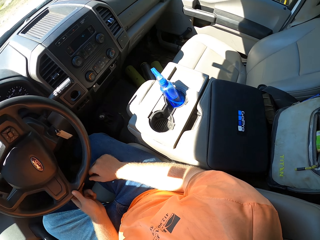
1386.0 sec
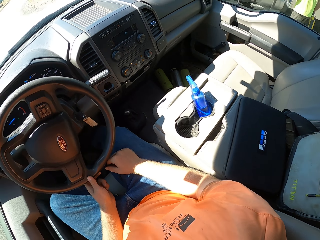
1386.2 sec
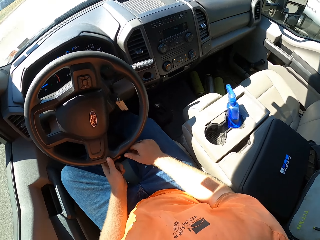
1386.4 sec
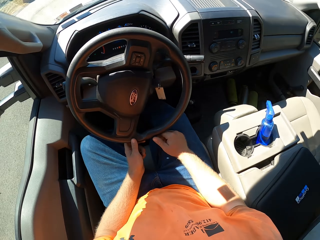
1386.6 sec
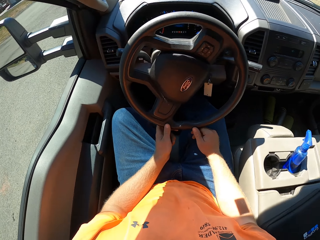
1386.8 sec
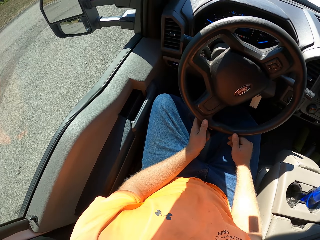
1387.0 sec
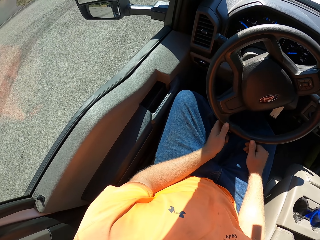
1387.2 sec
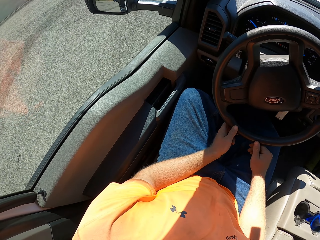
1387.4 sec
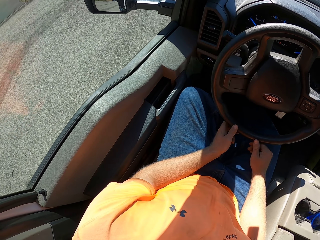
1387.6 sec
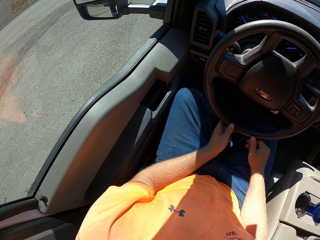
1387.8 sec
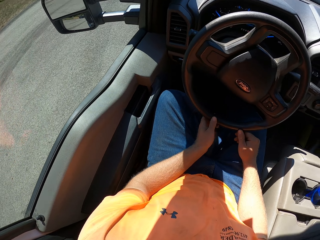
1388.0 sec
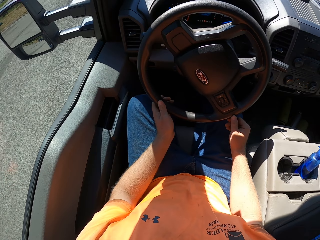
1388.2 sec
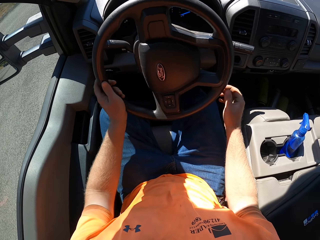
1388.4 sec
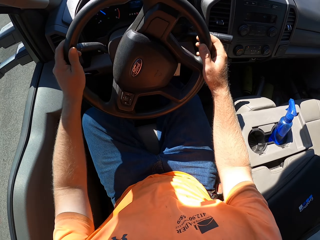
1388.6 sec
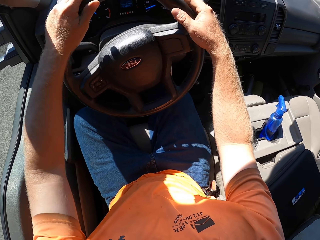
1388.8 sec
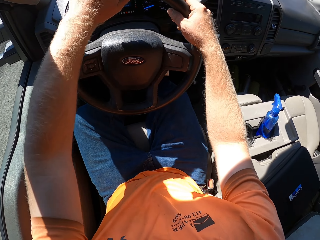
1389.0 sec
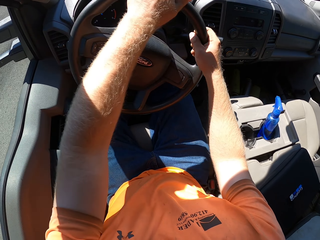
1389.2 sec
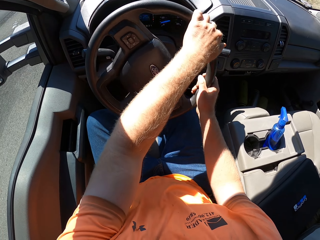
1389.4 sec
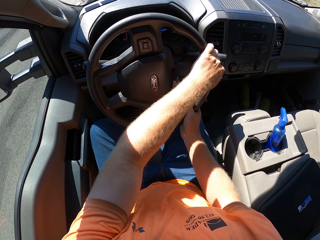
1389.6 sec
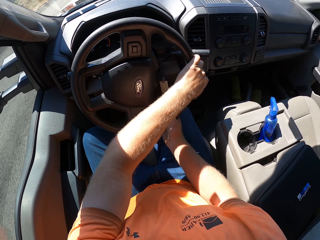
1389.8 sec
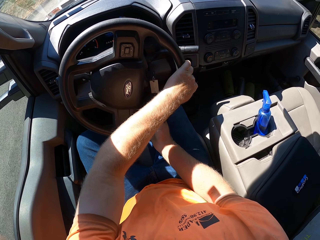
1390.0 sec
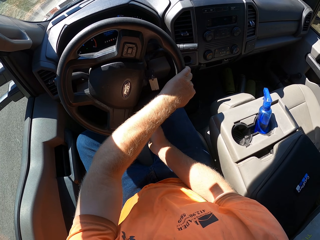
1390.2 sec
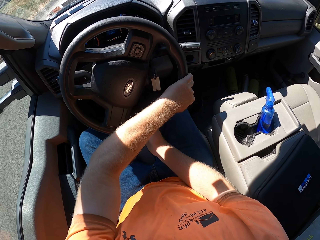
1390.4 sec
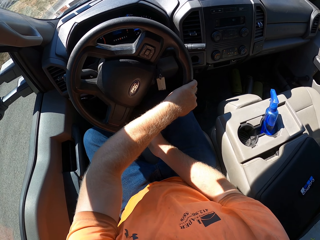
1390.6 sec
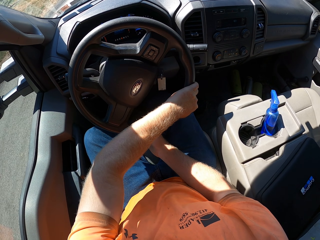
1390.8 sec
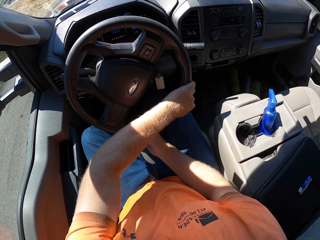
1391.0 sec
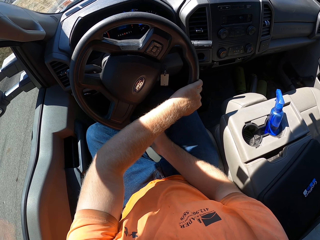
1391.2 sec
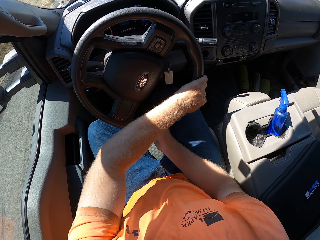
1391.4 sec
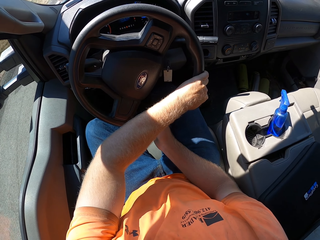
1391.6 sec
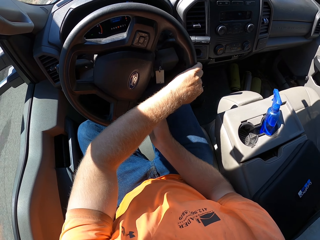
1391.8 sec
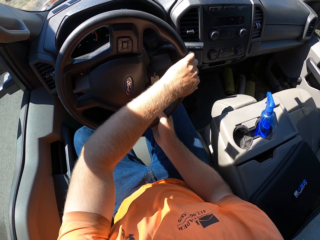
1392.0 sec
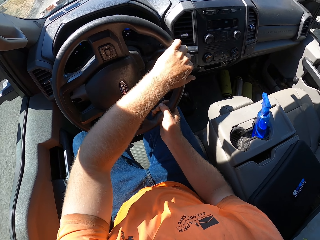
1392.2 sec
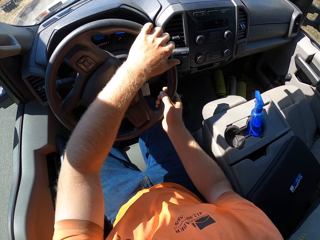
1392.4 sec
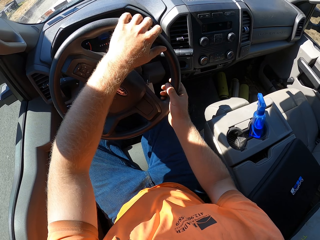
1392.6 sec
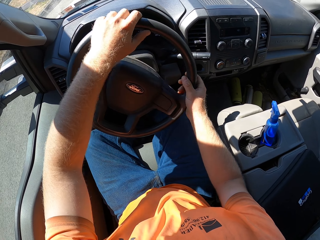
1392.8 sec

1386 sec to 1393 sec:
The camera wearer drives the car on the road with both hands on the steering wheel.

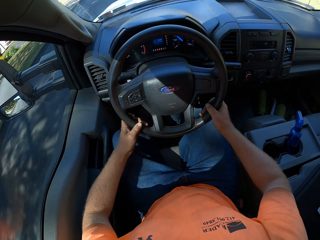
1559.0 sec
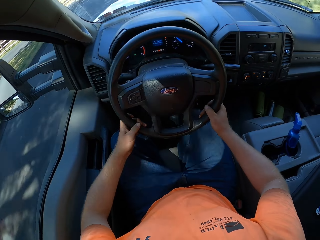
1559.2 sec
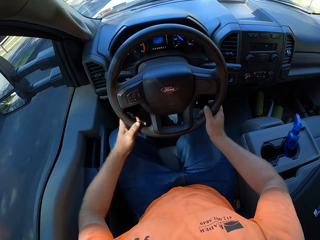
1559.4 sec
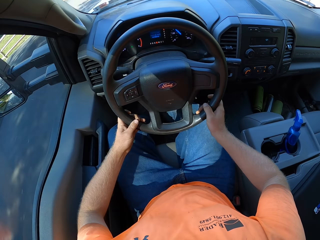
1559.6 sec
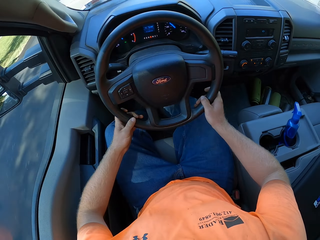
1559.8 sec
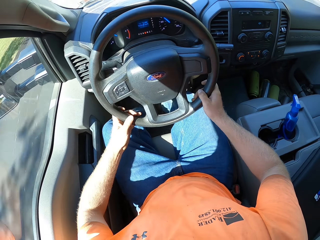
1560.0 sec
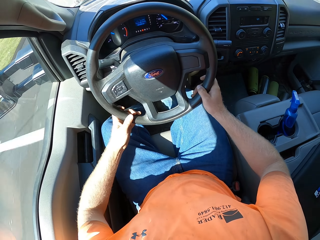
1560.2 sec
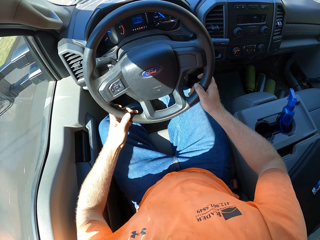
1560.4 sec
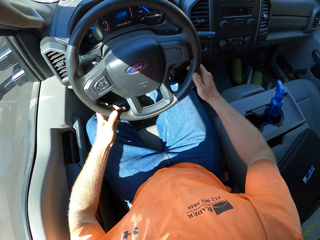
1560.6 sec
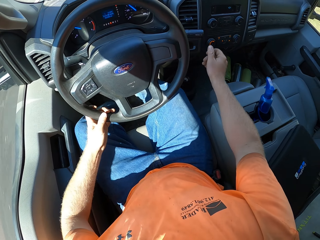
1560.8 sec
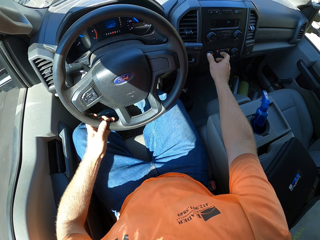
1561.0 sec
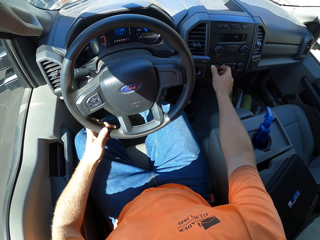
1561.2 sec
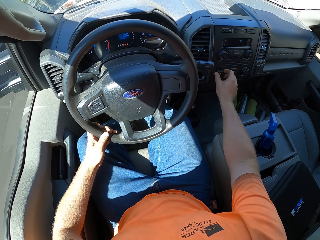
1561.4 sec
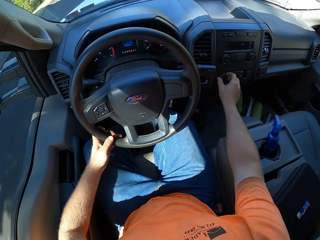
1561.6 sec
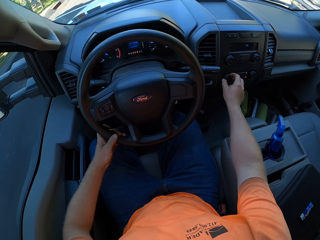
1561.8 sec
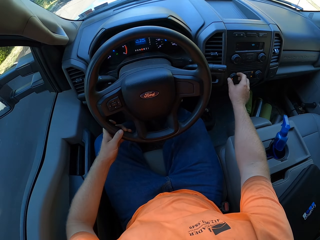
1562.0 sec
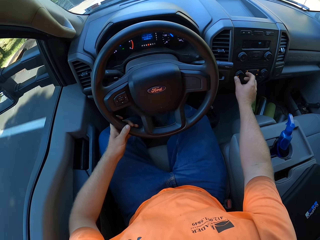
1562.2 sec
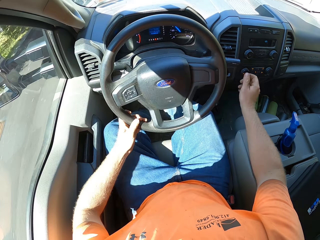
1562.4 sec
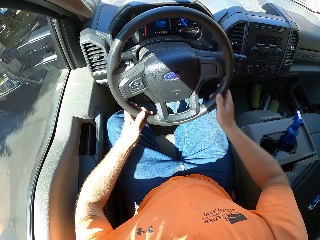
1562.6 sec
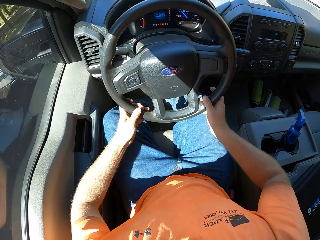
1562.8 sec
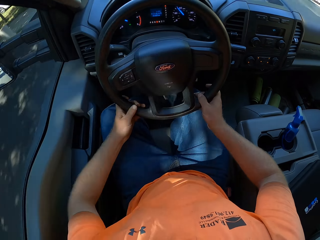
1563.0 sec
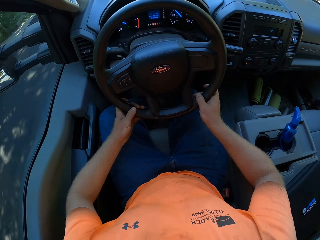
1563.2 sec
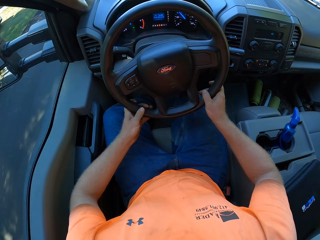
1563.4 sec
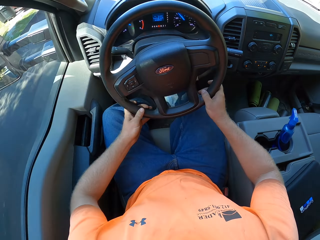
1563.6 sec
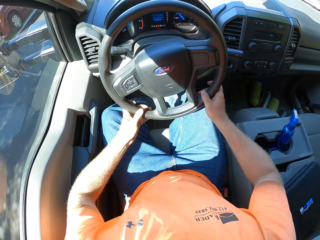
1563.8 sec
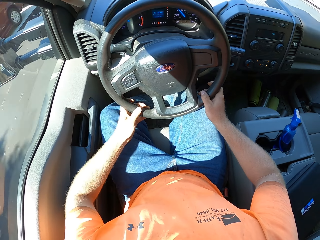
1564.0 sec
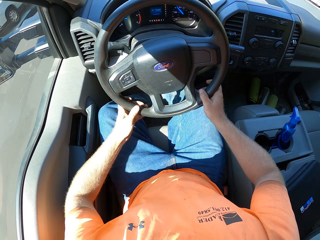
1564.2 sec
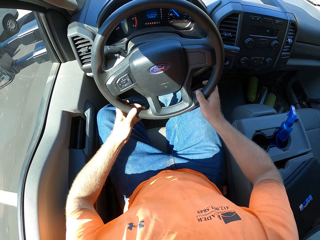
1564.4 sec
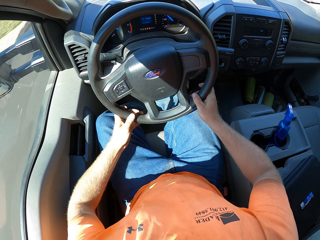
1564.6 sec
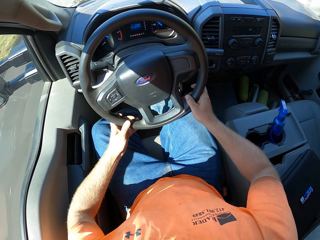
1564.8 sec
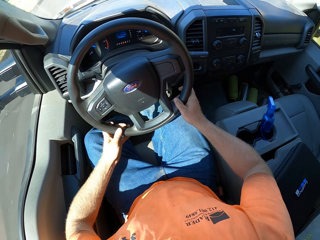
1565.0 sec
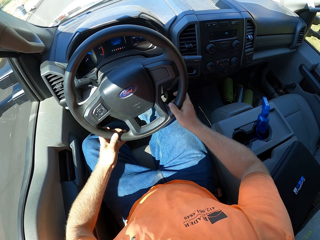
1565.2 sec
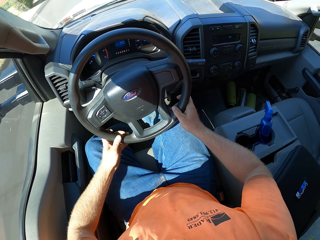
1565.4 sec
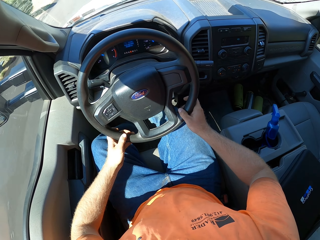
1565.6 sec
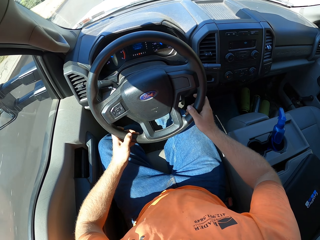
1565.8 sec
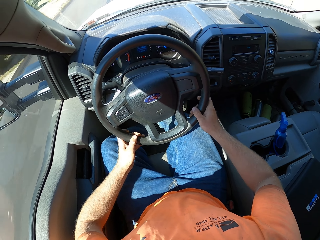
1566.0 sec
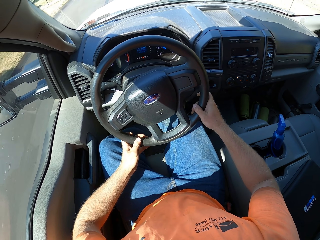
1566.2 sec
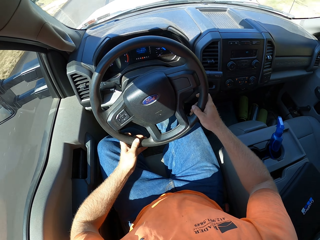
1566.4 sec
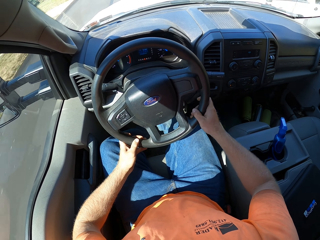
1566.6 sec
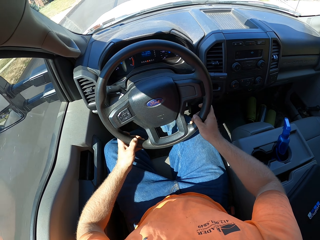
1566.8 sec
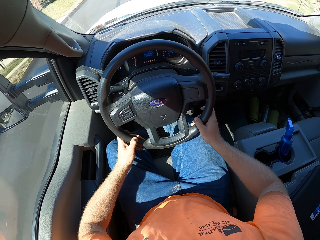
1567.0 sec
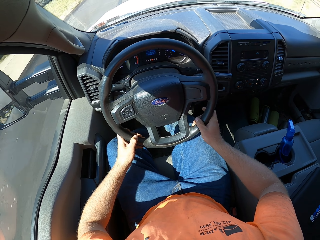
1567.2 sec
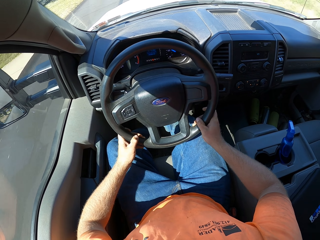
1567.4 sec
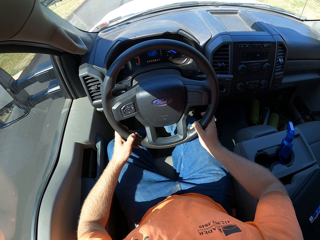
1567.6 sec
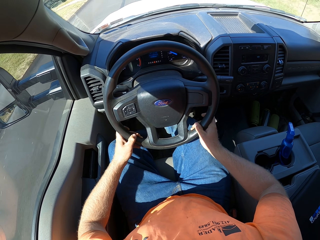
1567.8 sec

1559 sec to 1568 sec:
The camera wearer turns a knob on a dashboard of the car with his right hand. He holds something in the car. He drives the car on the road with both hands on the steering wheel.

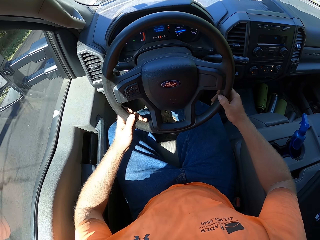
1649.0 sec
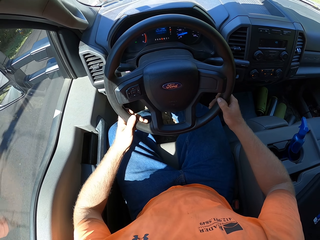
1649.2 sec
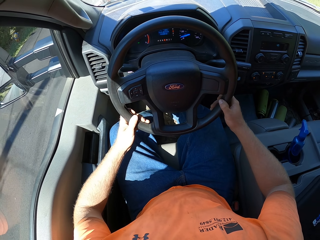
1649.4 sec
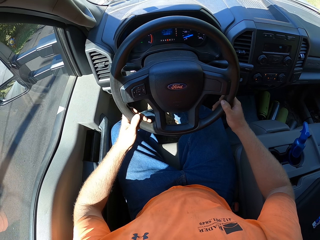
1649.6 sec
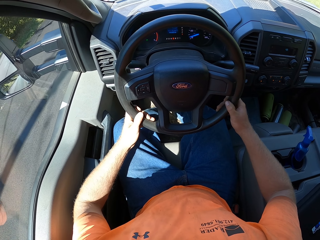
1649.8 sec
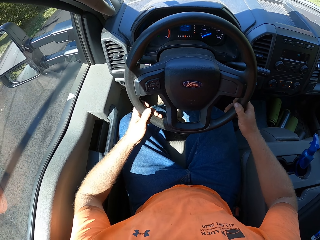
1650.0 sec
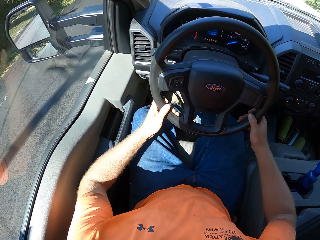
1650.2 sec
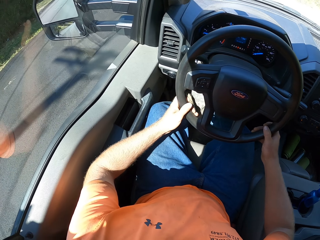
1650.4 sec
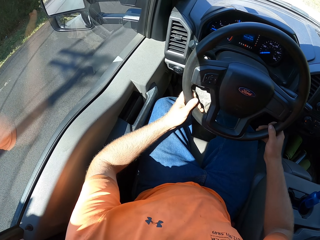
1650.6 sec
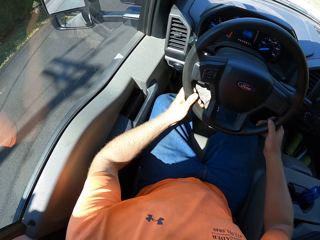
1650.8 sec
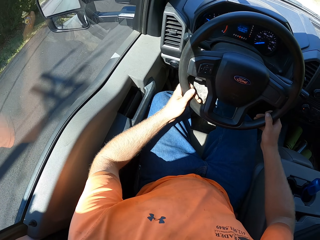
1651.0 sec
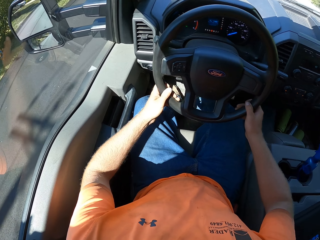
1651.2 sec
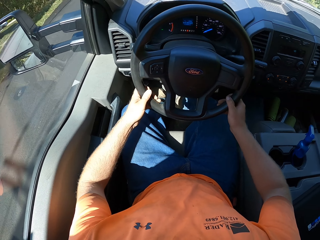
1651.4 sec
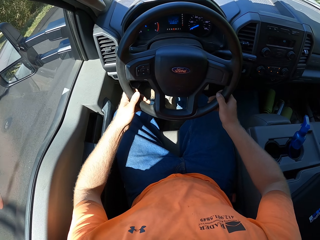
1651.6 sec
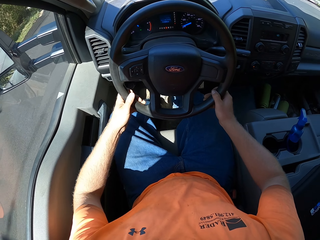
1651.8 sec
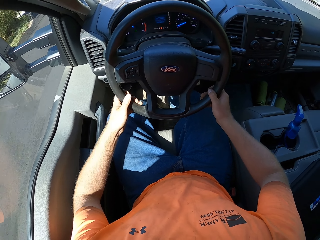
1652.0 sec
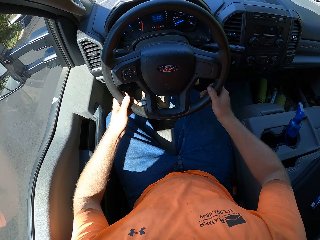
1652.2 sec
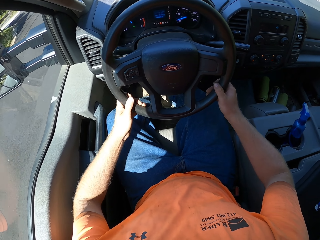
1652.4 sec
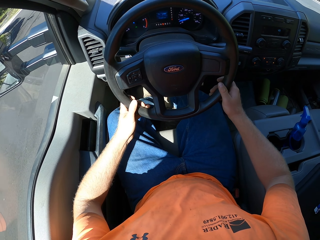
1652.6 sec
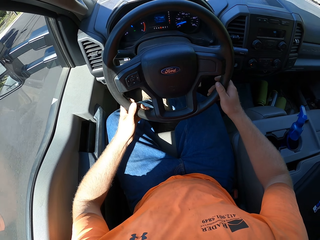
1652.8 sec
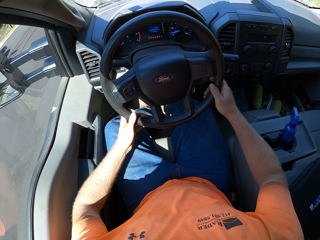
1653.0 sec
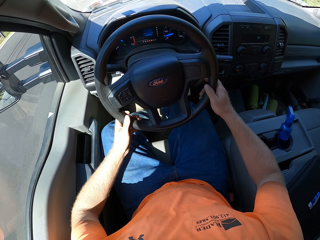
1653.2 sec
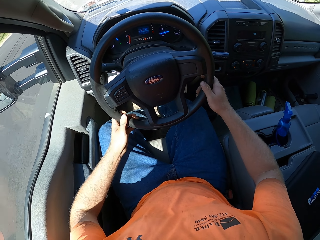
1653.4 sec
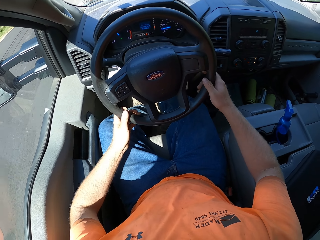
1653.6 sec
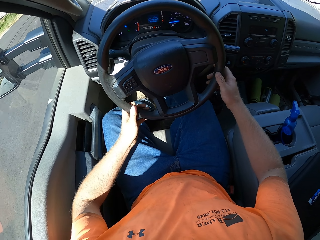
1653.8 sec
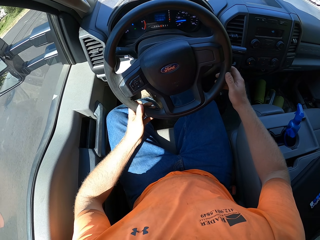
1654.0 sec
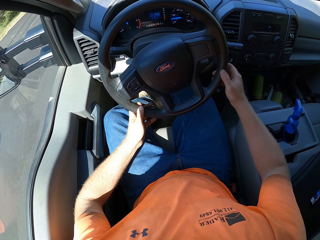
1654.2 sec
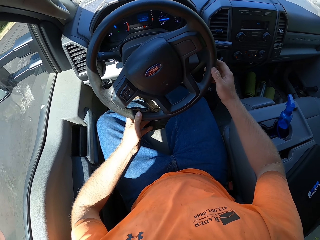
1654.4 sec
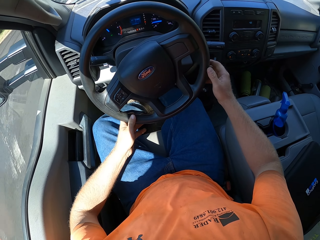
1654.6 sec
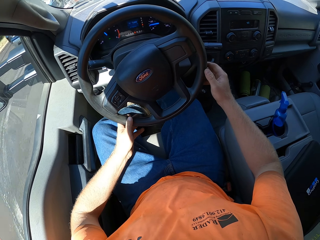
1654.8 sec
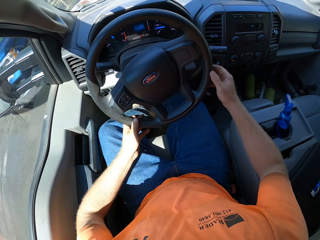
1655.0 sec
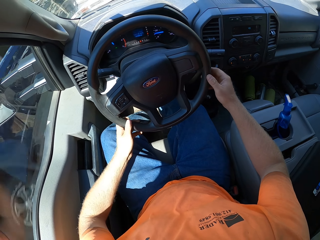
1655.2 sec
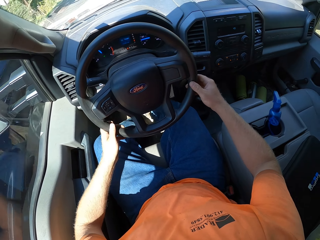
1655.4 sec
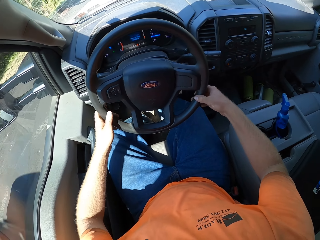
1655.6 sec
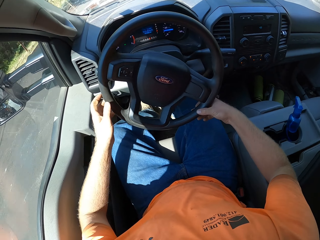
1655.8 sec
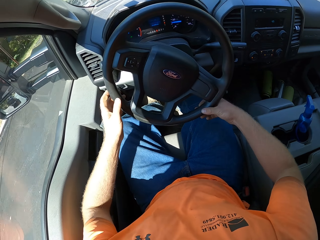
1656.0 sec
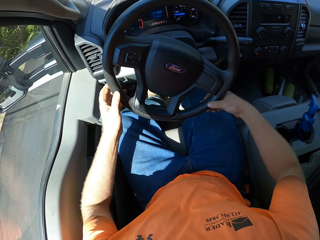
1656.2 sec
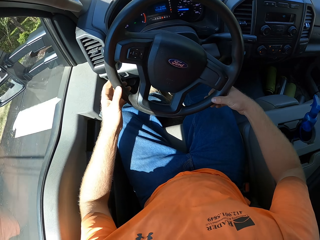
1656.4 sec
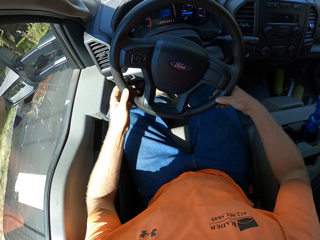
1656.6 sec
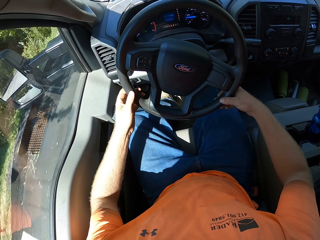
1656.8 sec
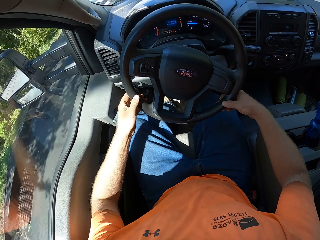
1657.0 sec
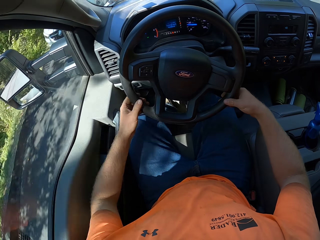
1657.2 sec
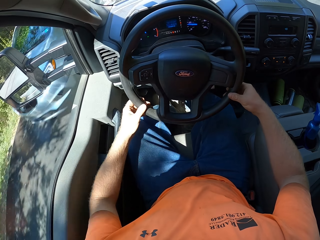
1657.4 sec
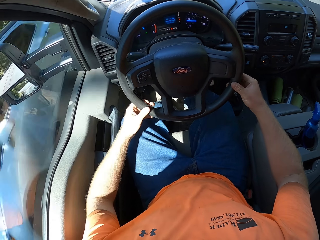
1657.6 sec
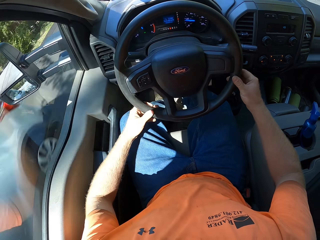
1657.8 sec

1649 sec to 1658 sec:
The camera wearer looks to his left.
